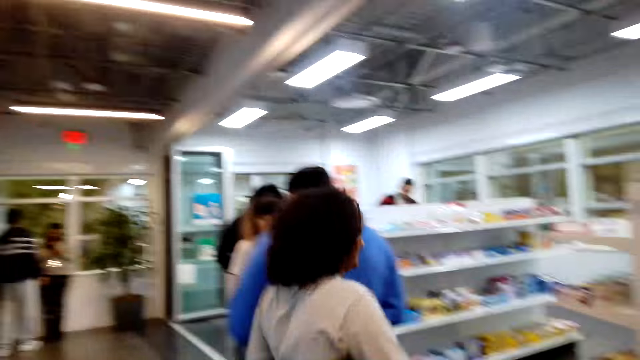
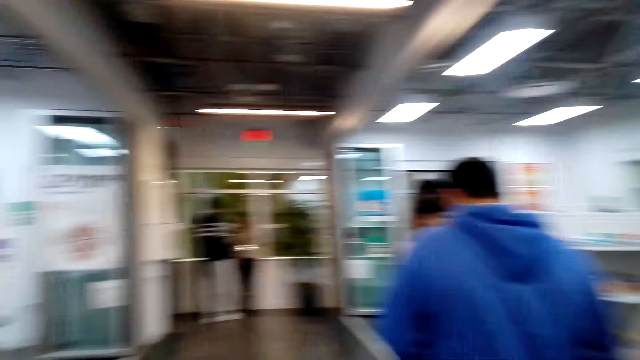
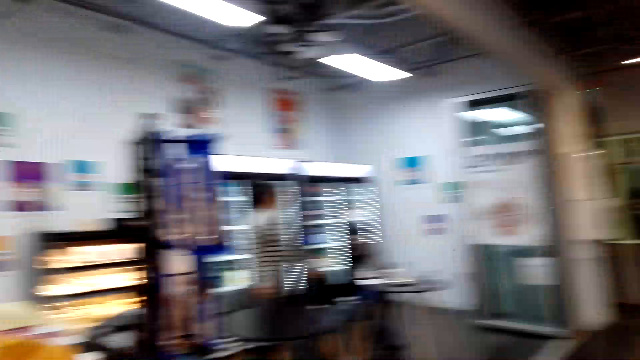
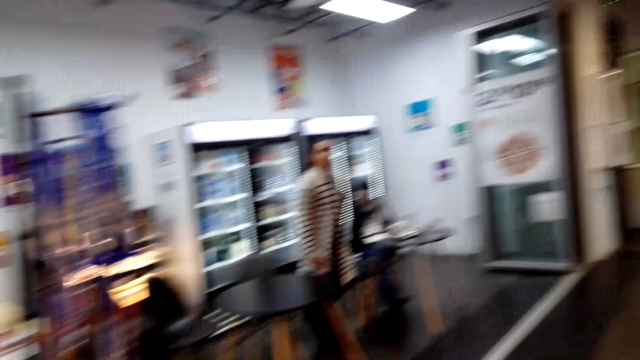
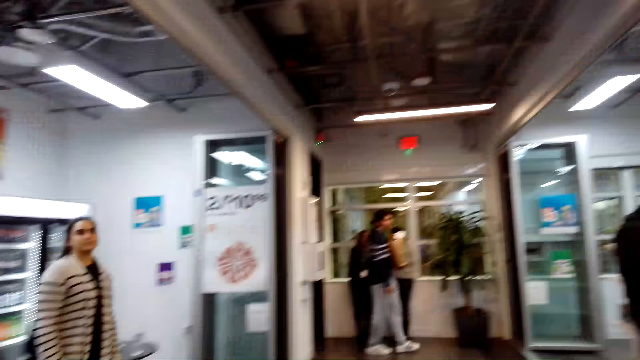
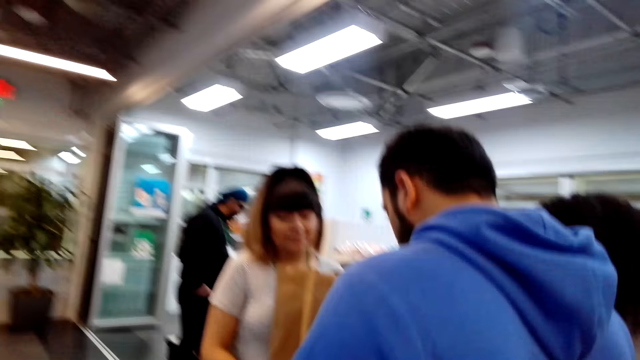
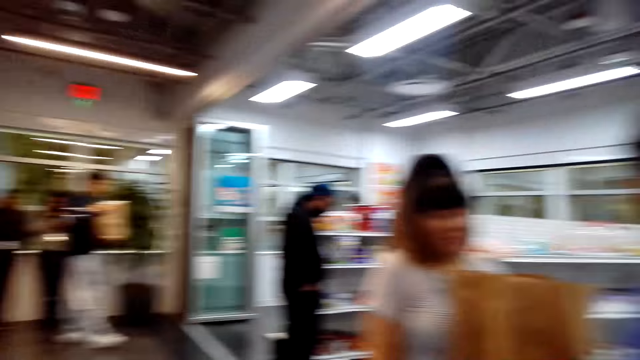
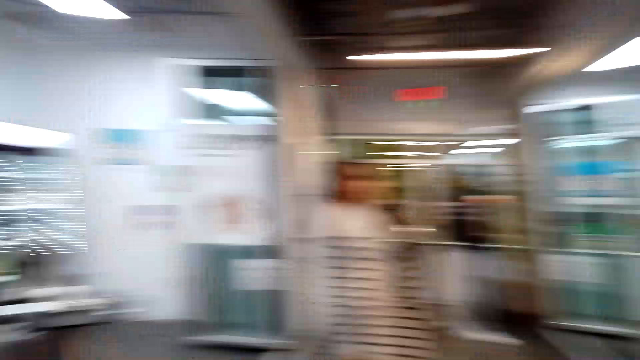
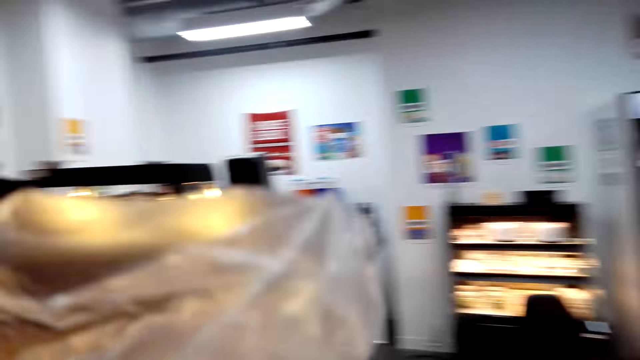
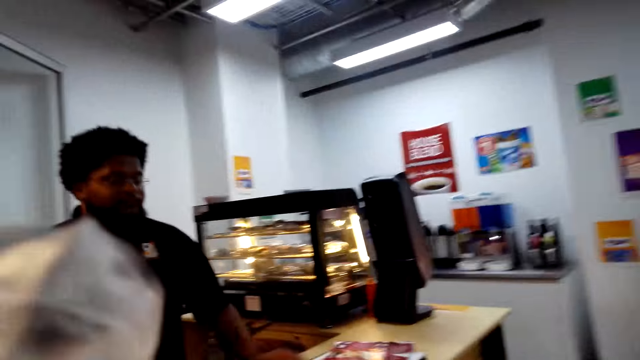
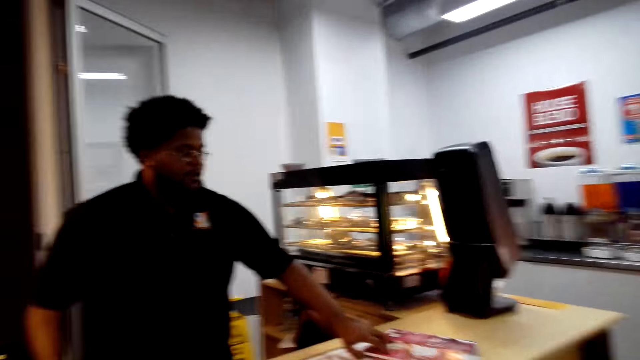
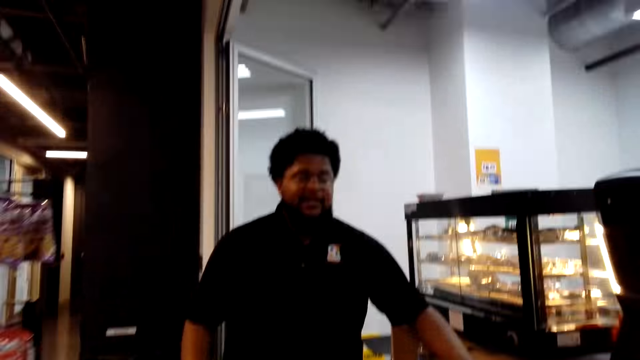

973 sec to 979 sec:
The camera wearer walks around in the supermarket. A person picks up a book.

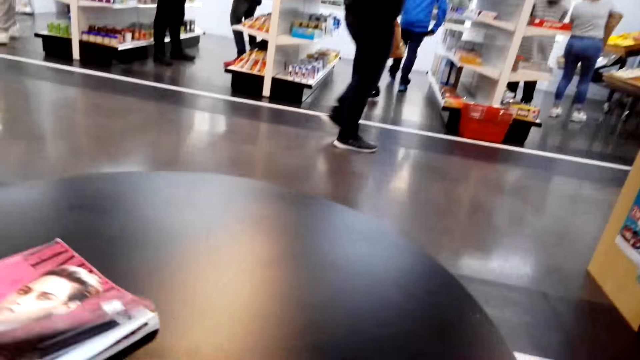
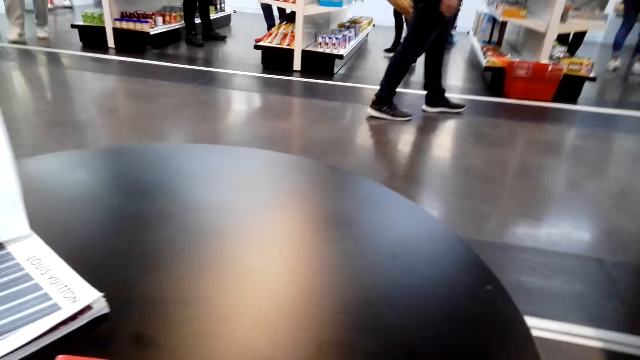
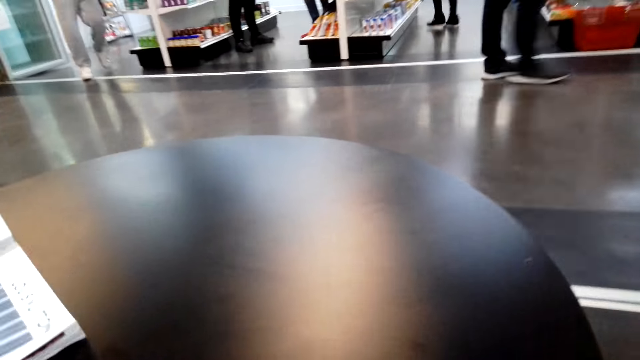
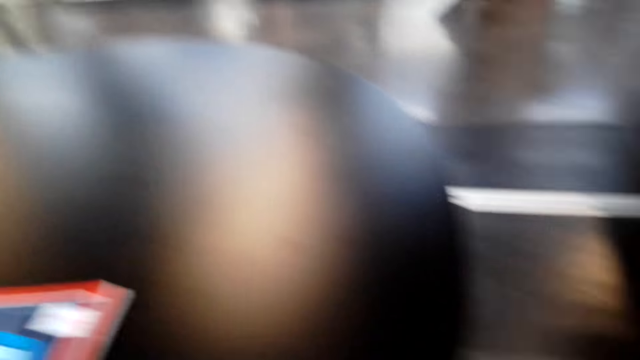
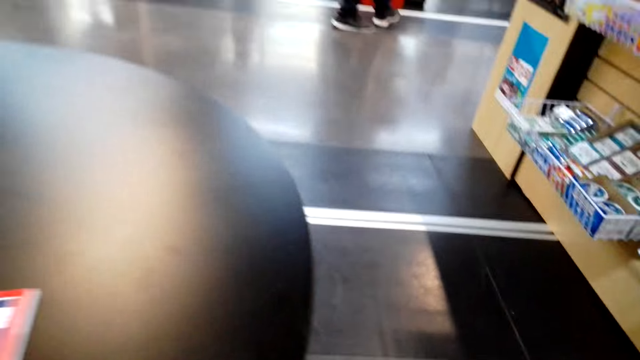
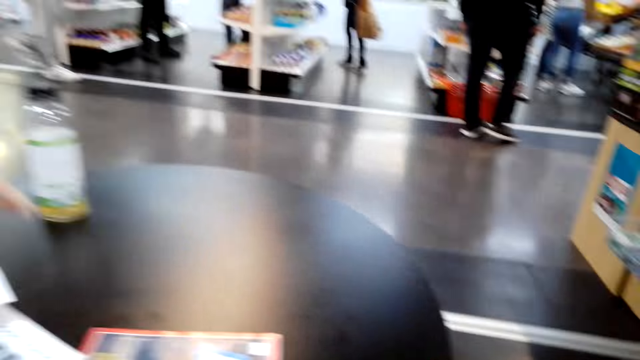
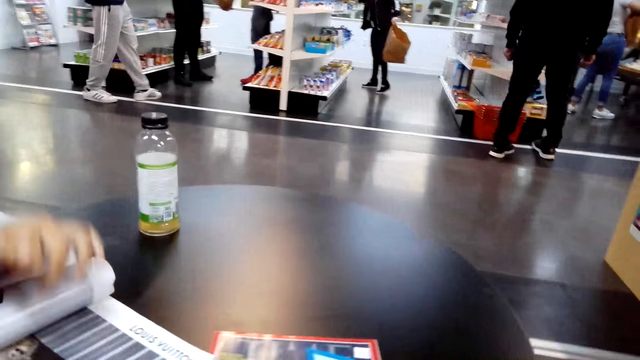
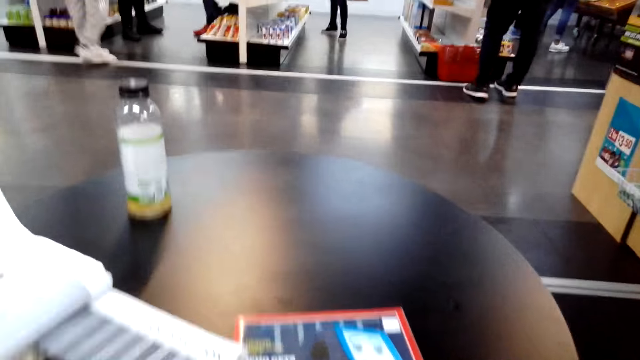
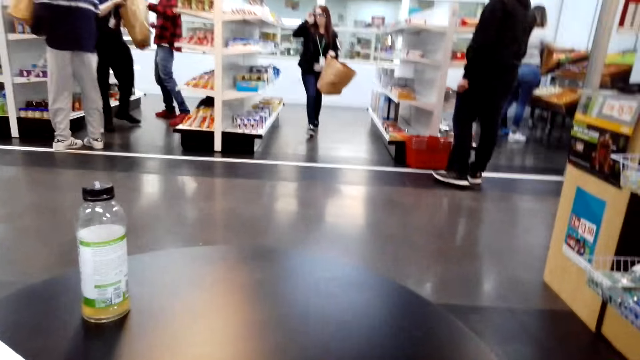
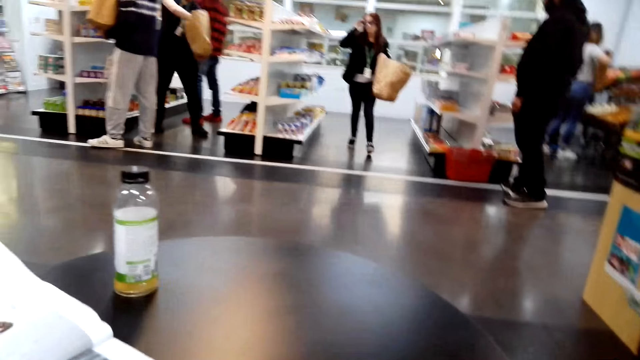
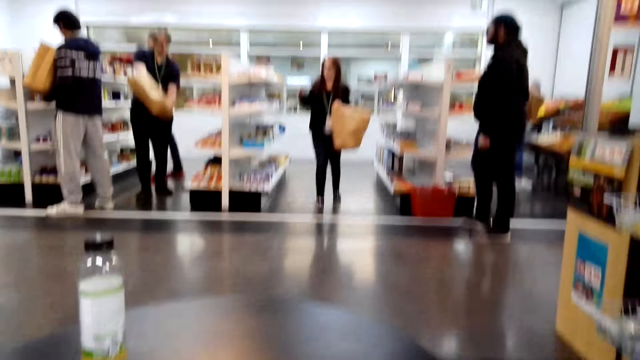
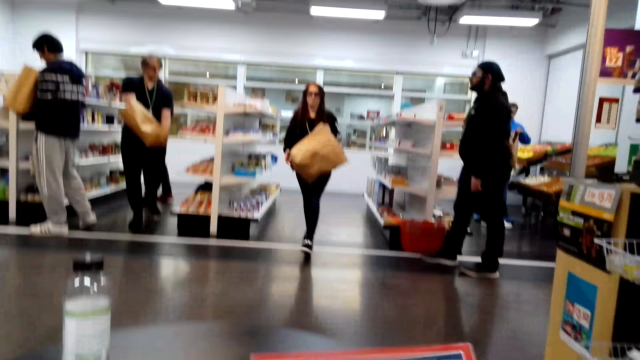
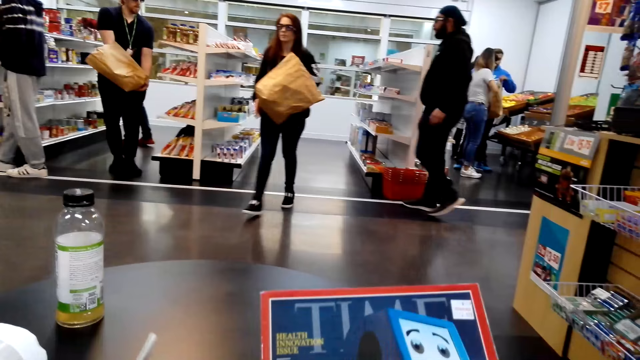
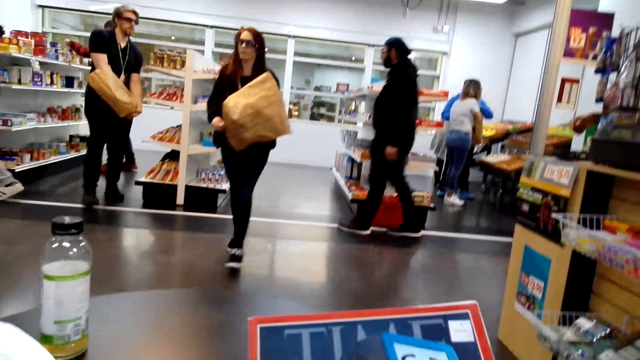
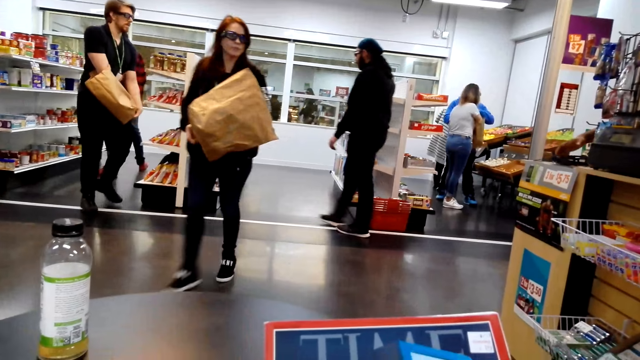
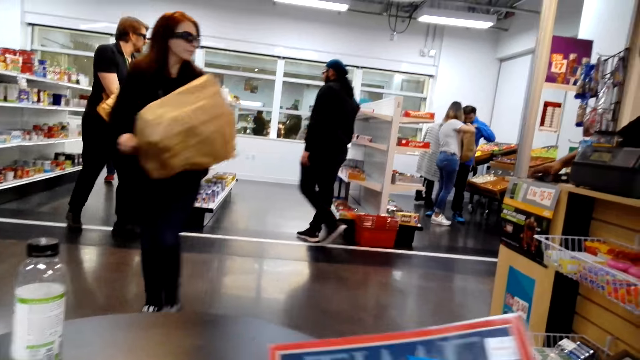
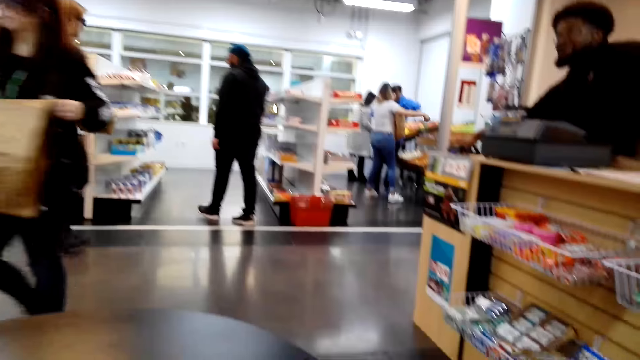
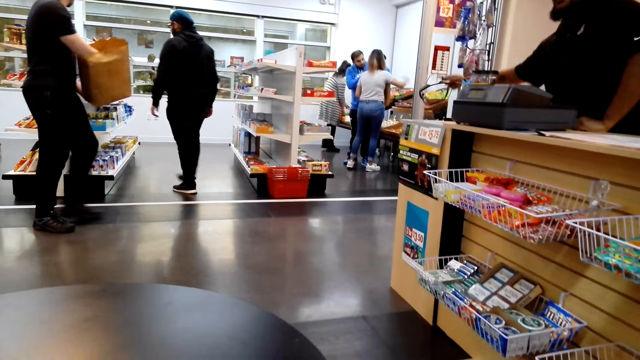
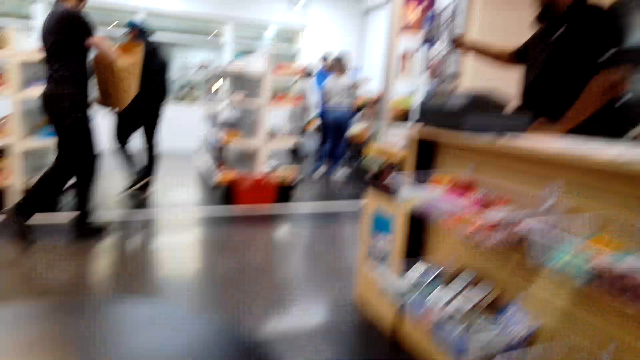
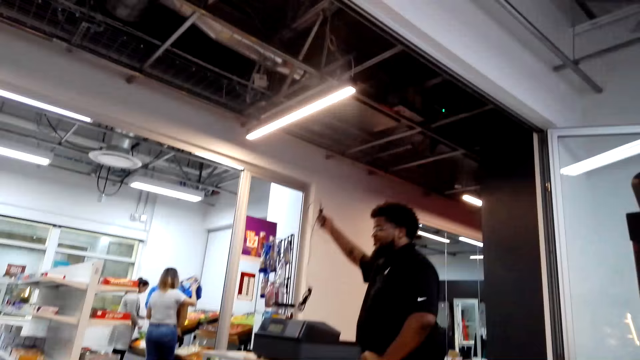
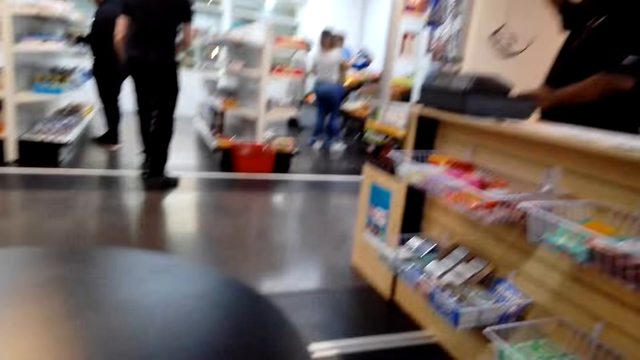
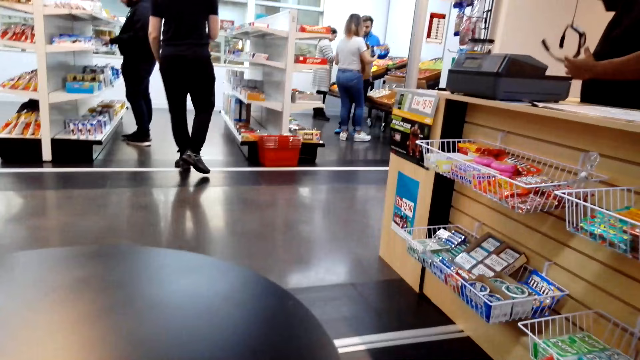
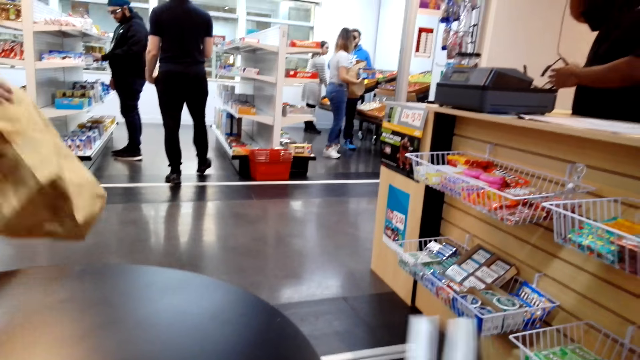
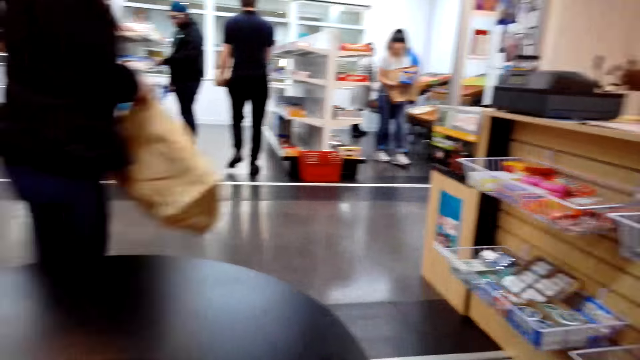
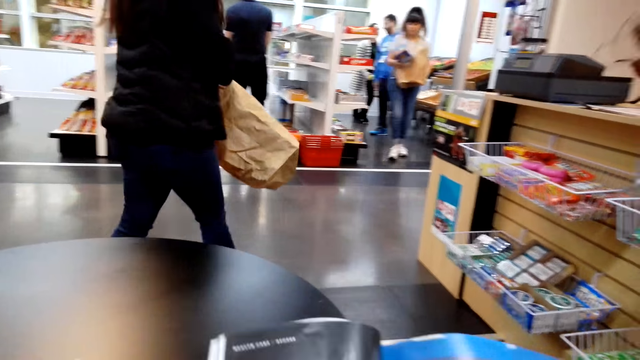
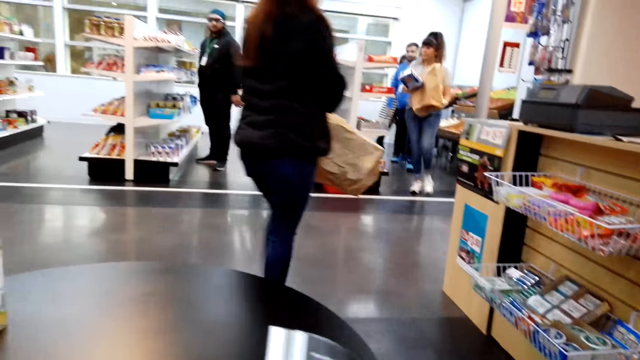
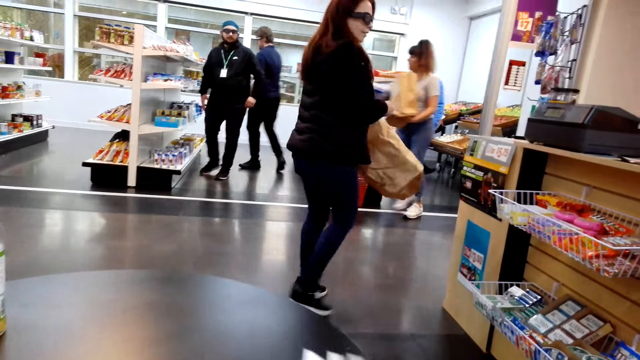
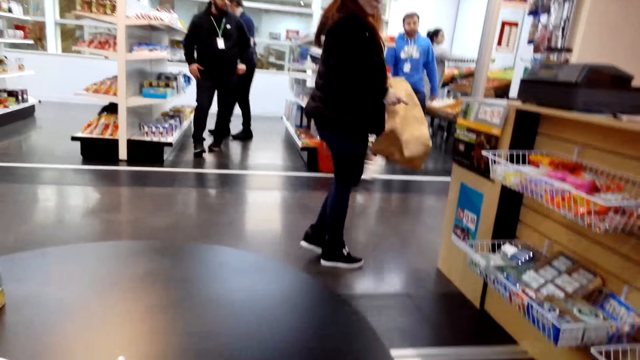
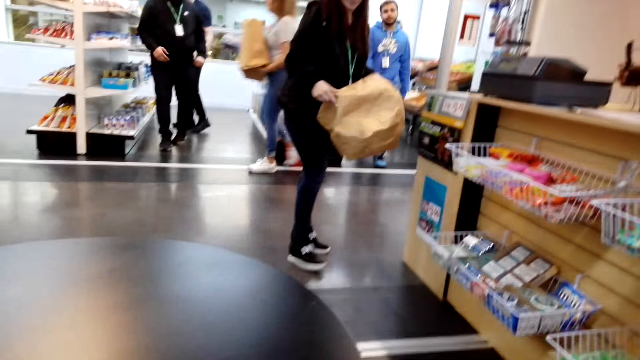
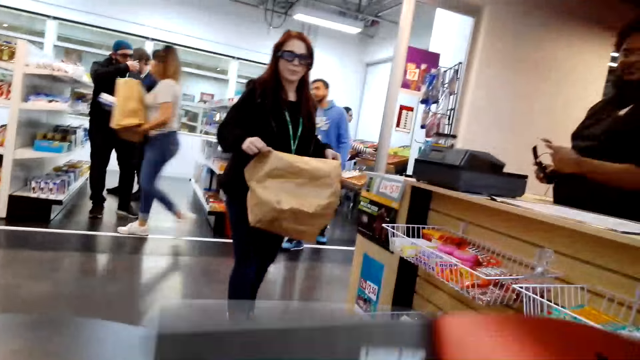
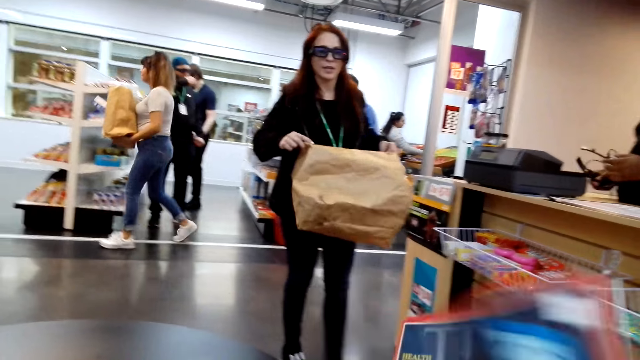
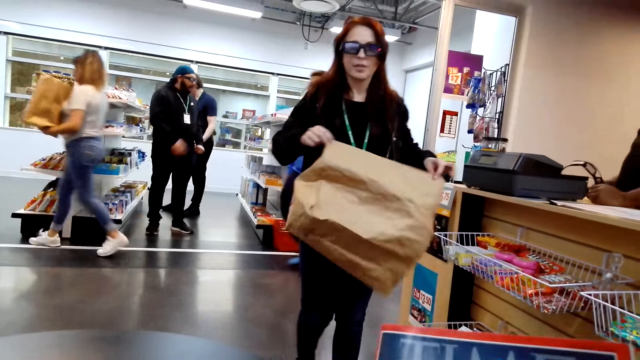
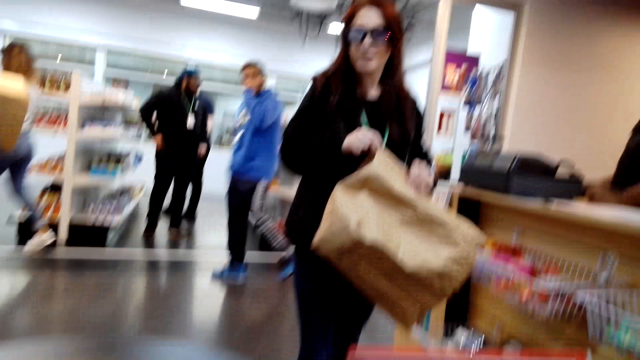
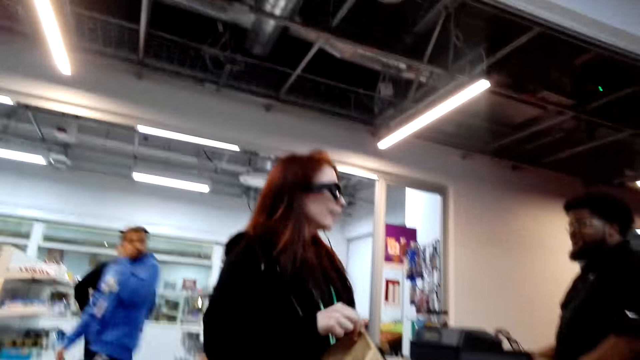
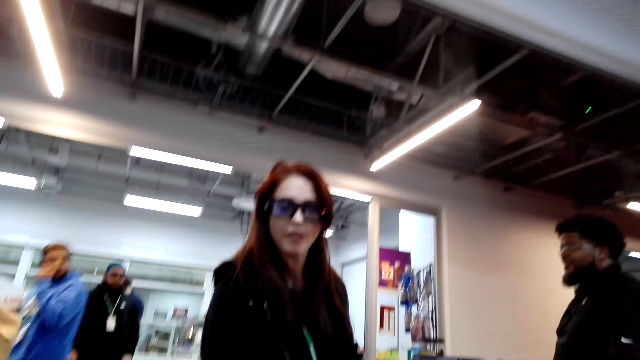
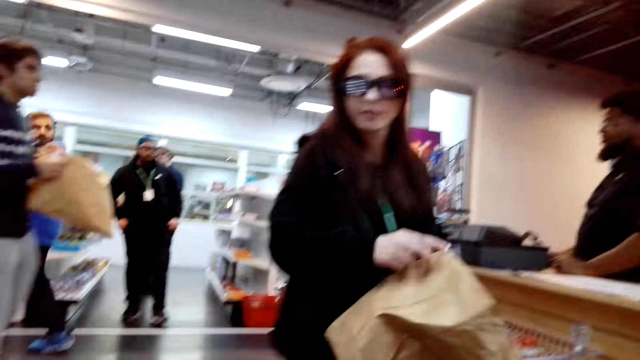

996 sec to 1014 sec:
A woman sits at the table. A person opens a book. The woman looks at a book. The camera wearer looks around. They hold a book. They look at the book. They look around. They open the book. They look around. Another woman interacts with the camera wearer.
